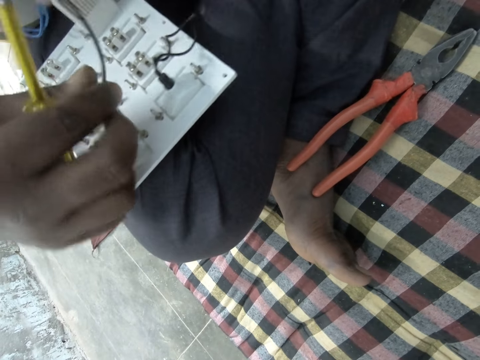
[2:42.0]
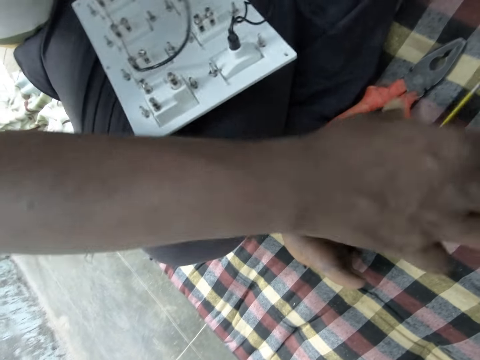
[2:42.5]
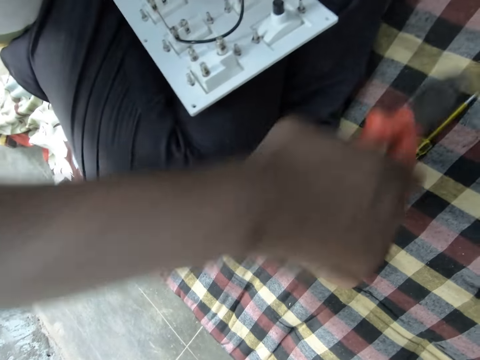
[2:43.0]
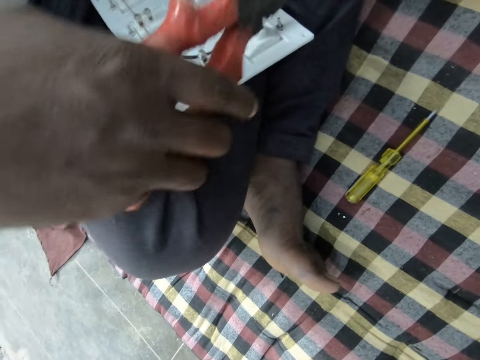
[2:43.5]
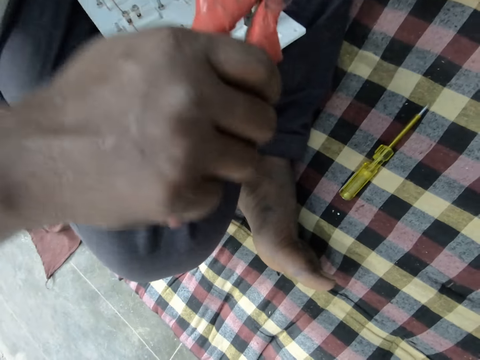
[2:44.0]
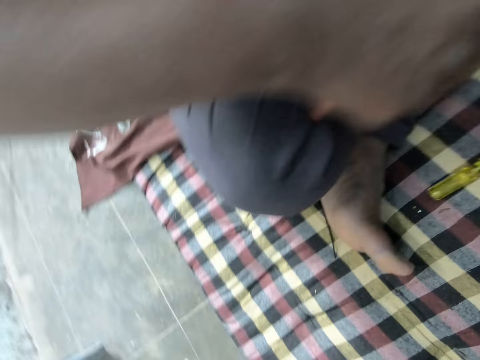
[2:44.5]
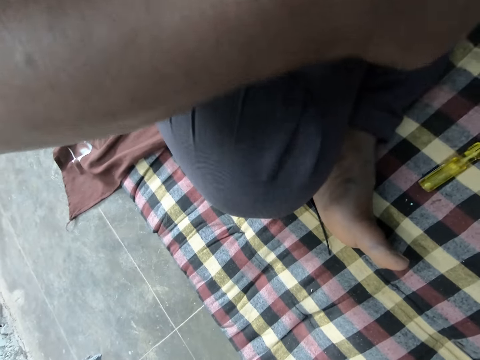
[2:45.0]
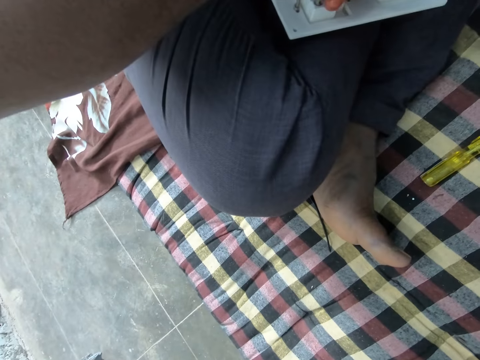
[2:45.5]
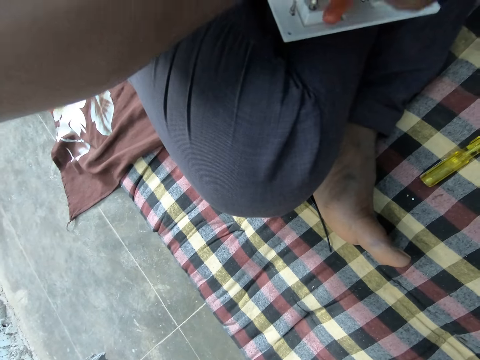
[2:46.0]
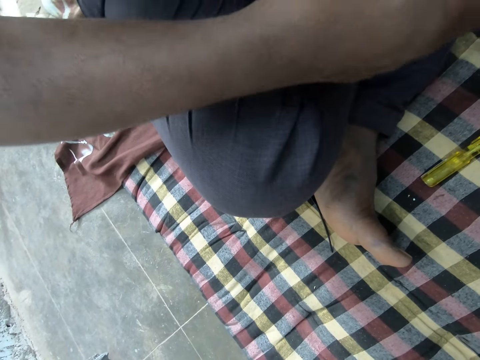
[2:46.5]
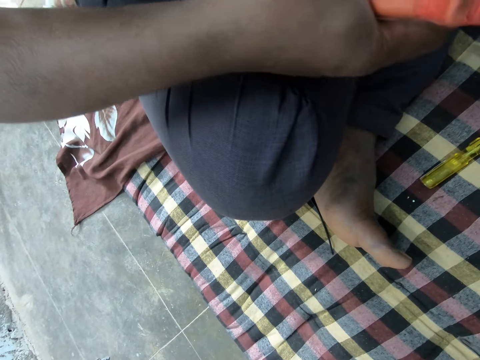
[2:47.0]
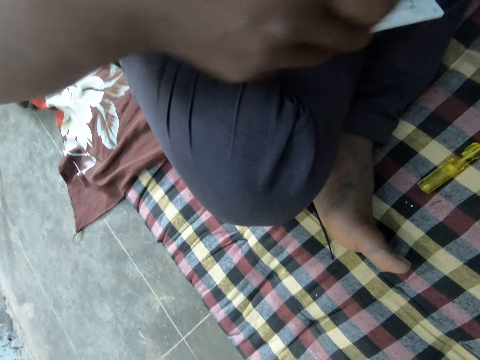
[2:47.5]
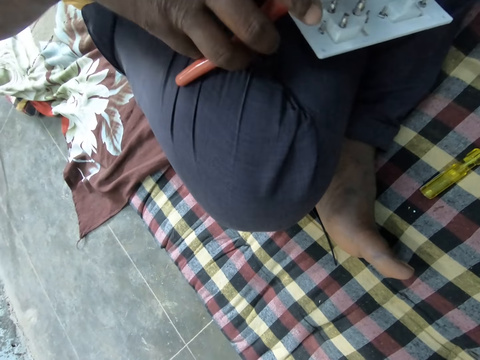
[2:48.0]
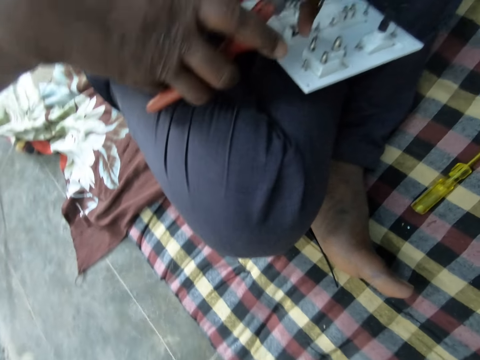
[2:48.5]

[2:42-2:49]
A man puts a screwdriver down. The man takes pliers. The man cuts a wire with the pliers.

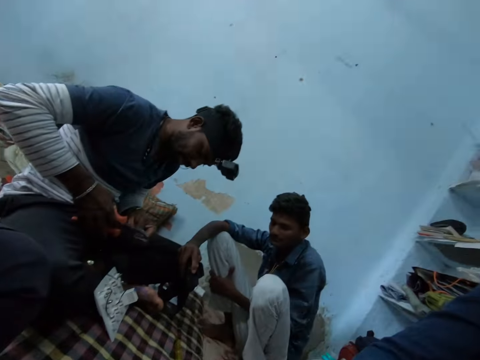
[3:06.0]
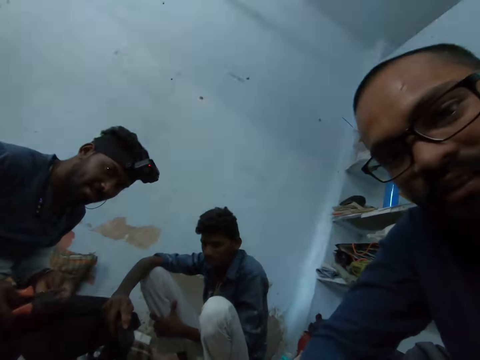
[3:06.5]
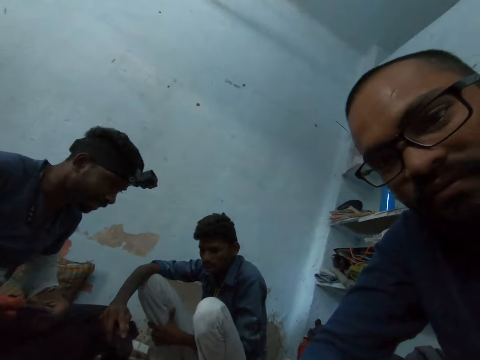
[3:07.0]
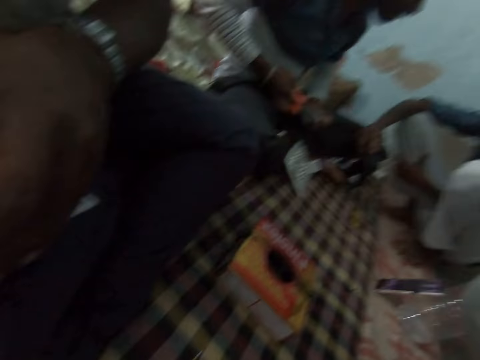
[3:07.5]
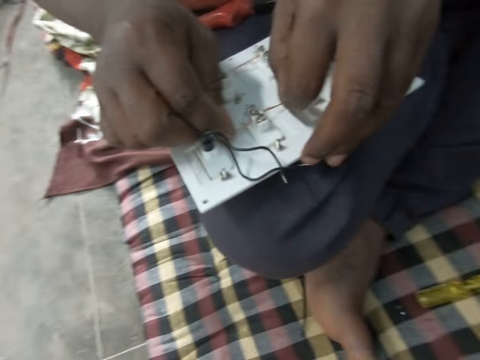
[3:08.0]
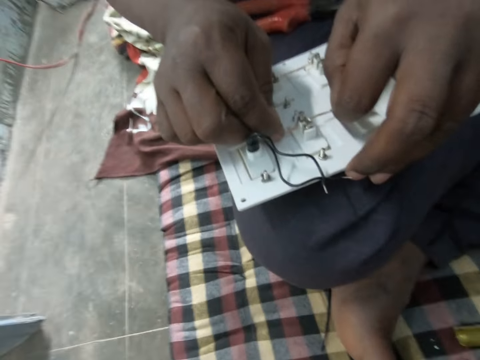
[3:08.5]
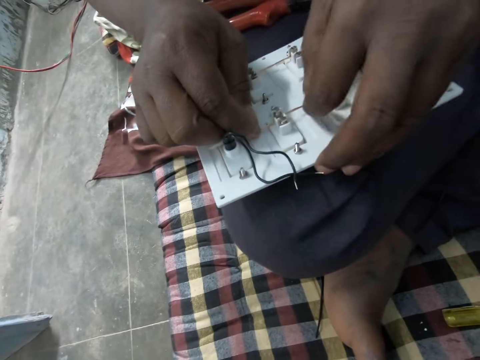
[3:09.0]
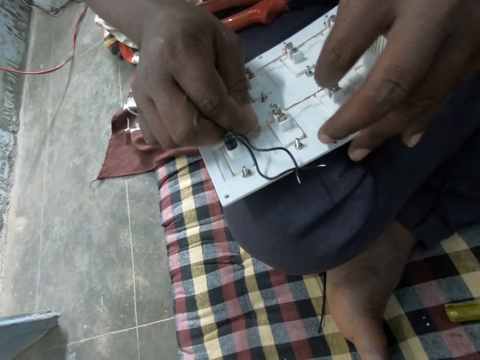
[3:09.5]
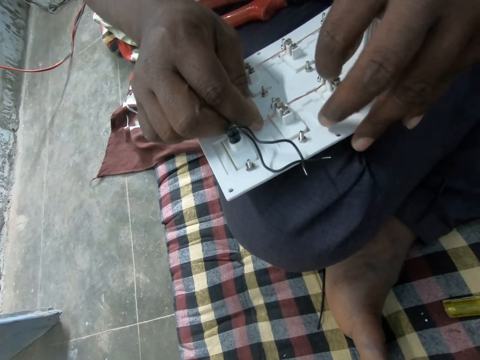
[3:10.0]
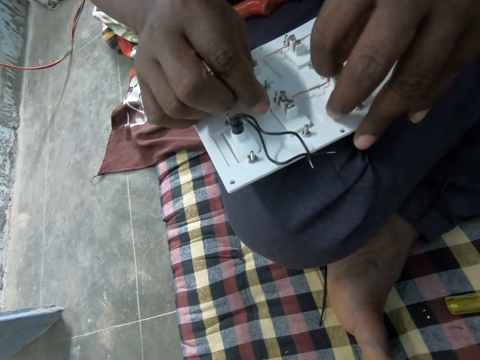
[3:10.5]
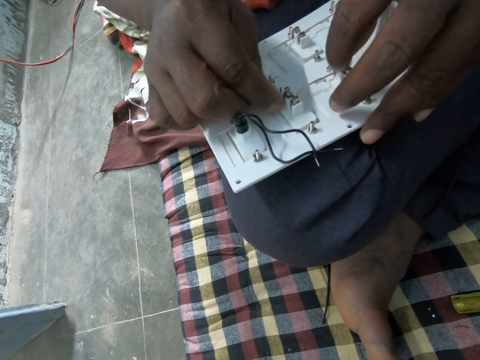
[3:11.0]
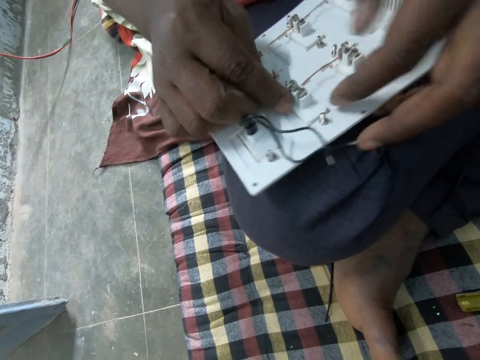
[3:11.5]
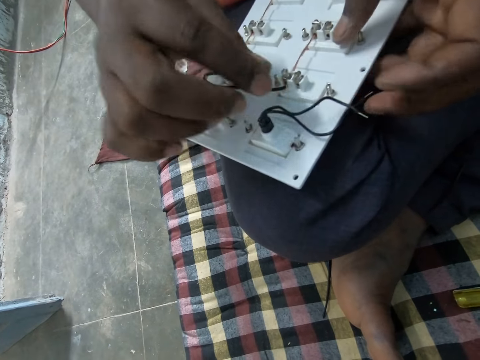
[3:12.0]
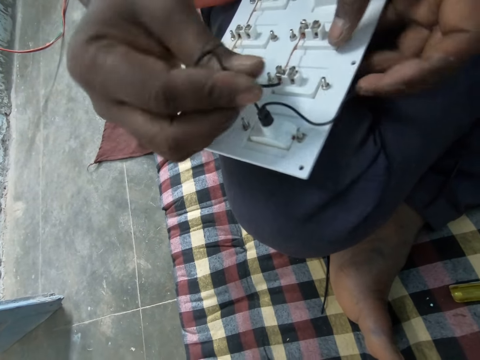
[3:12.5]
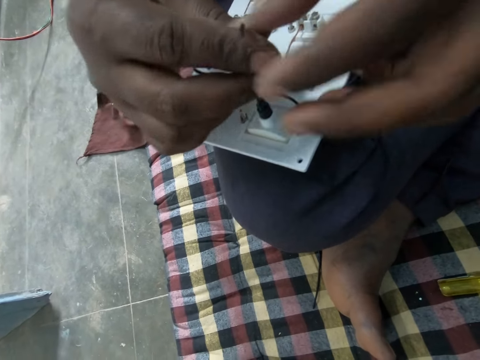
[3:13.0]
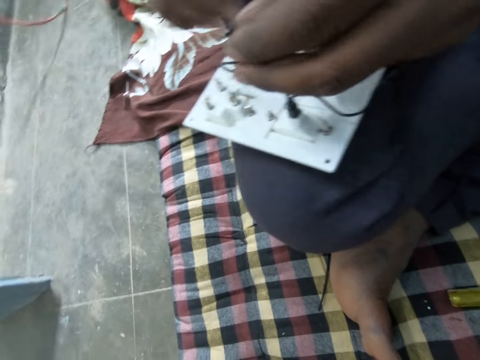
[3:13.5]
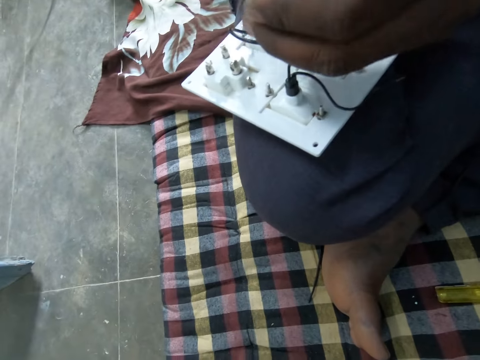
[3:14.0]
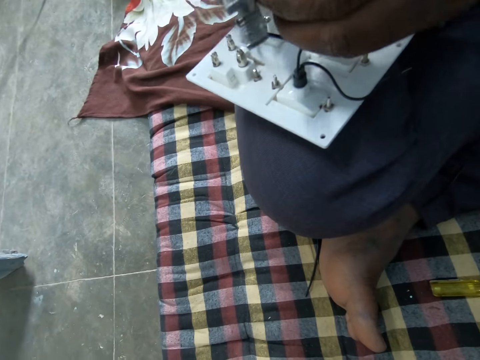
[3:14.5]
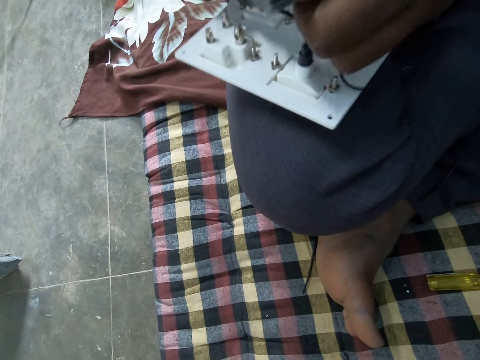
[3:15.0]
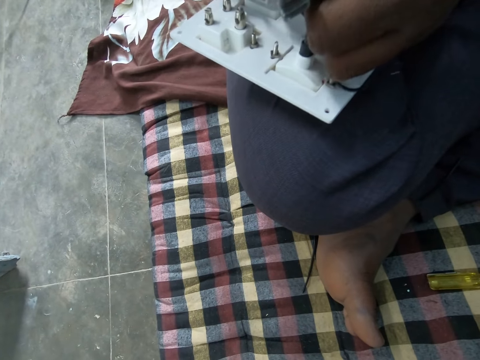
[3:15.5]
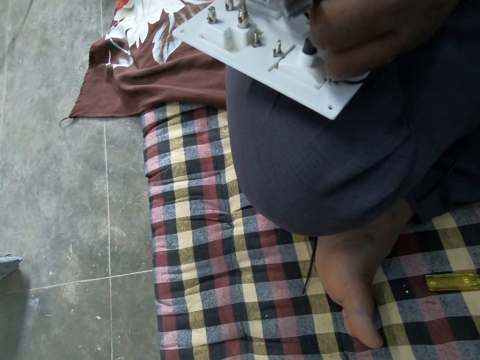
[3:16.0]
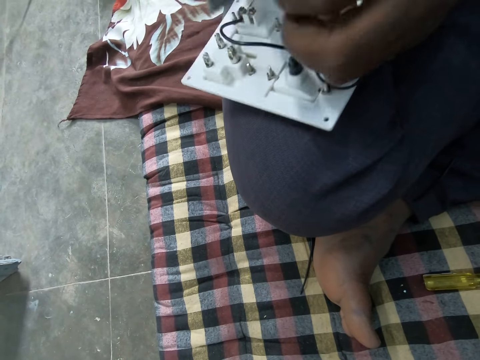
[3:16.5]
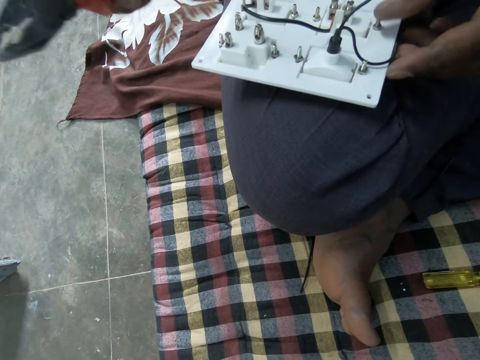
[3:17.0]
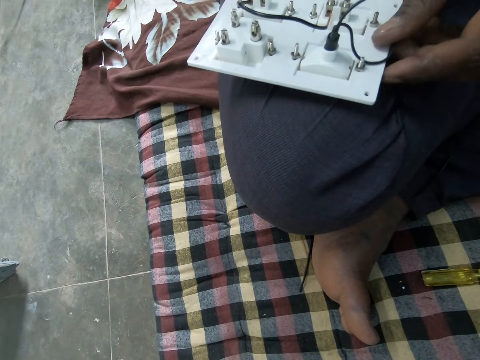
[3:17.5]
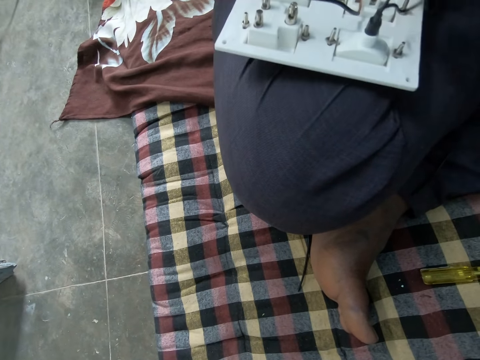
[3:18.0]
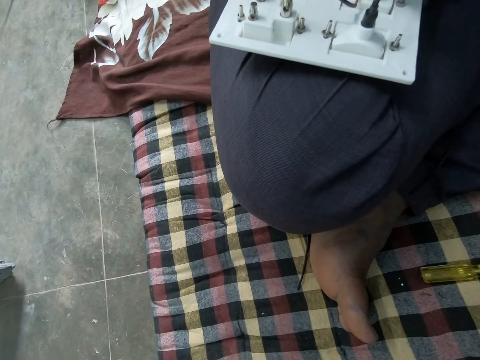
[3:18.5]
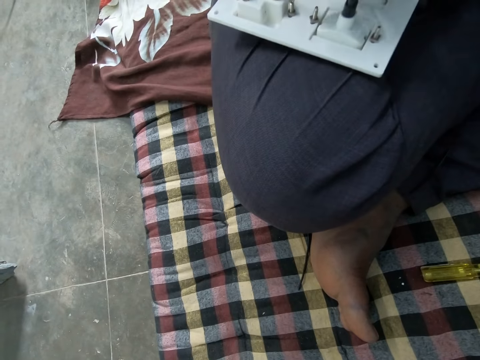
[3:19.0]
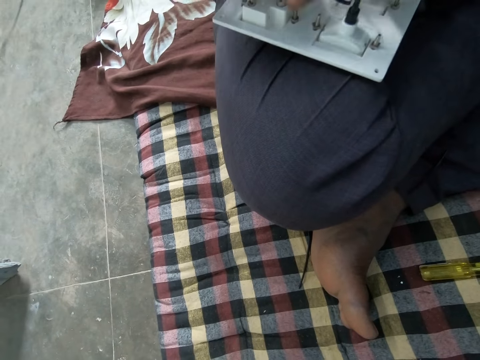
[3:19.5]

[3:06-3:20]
A man cuts a wire with pliers. Another man puts the wire in a socket. The camera wearer looks at the other man. They look at the device. The other man holds the wire with his right hand and holds the wire with his left hand. The other man takes the pliers and cuts the wire with the pliers. The other man holds the socket.

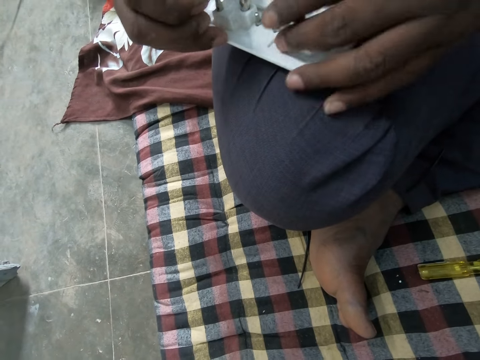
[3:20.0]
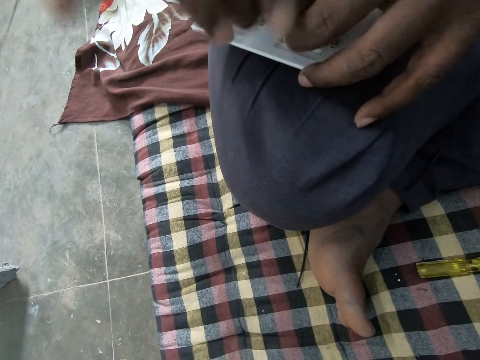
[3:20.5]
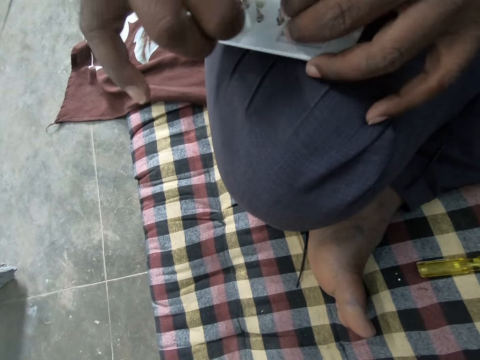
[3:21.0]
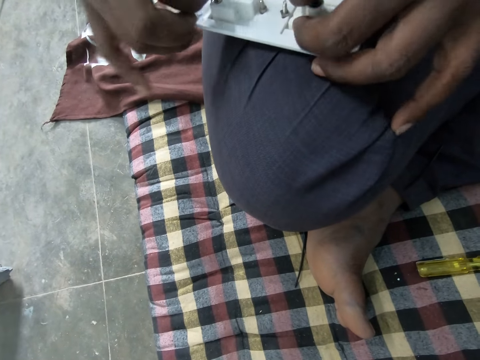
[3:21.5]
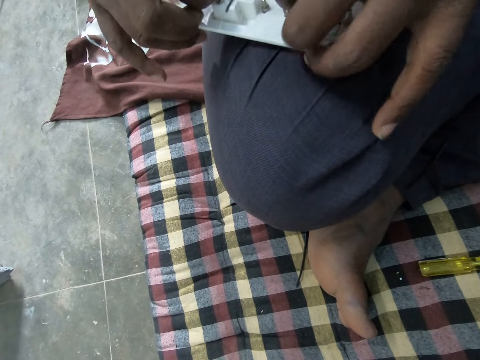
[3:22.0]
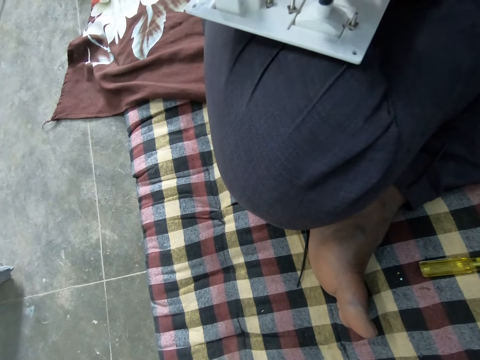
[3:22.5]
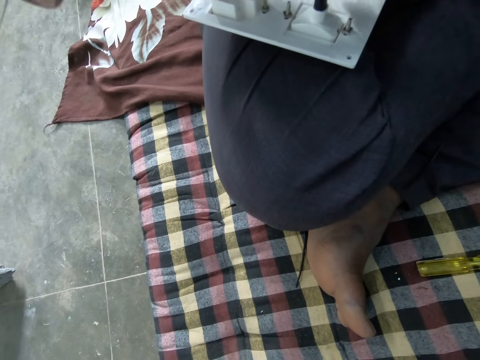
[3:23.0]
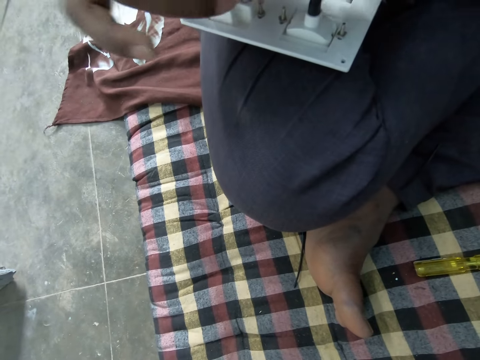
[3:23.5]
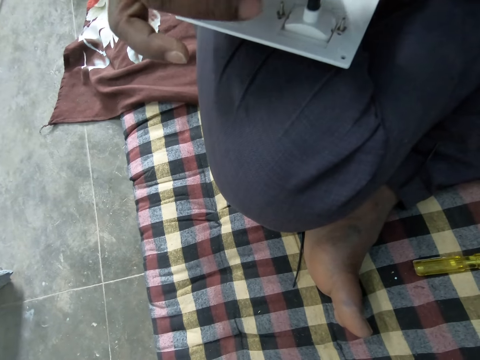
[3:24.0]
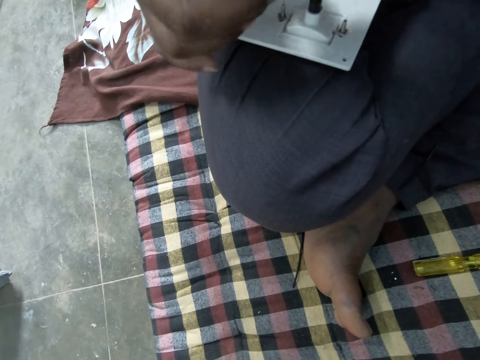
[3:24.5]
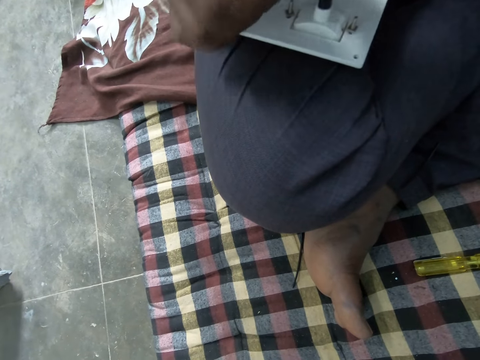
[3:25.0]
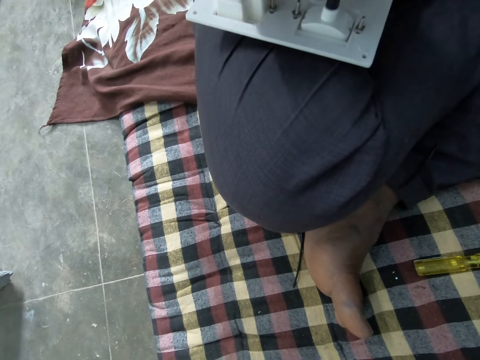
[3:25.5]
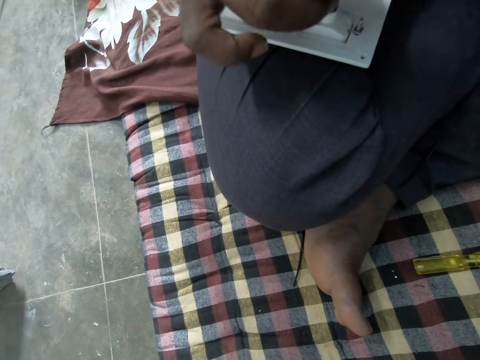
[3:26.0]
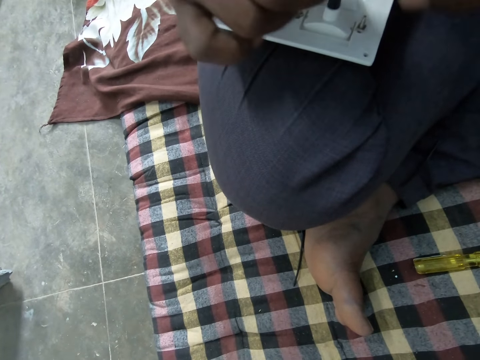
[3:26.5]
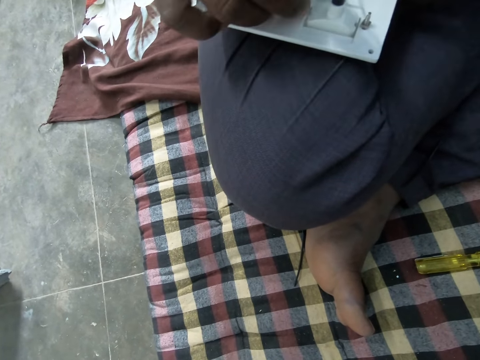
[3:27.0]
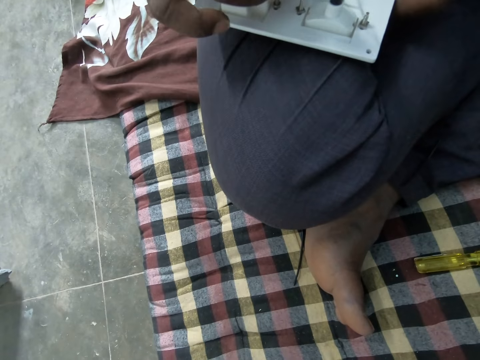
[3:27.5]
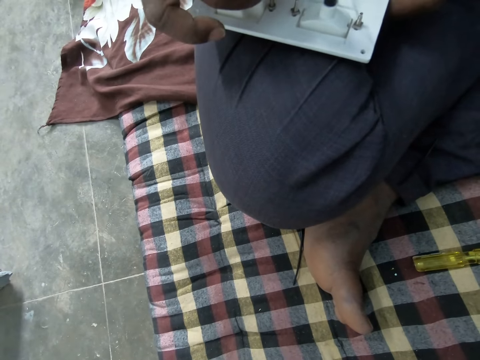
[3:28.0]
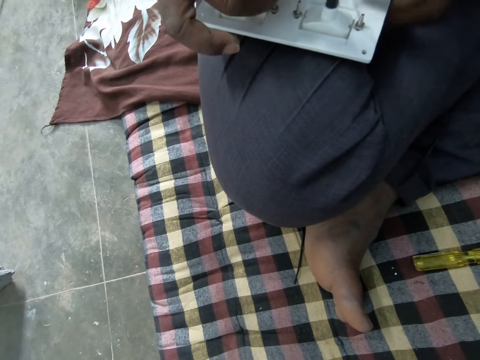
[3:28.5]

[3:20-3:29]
A man folds a wire.
